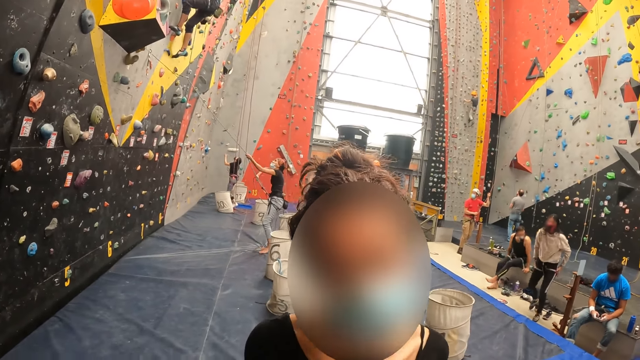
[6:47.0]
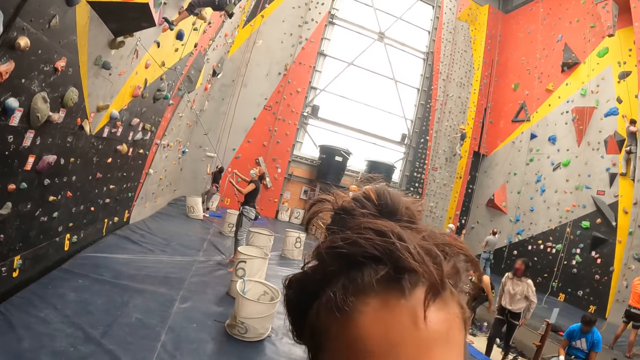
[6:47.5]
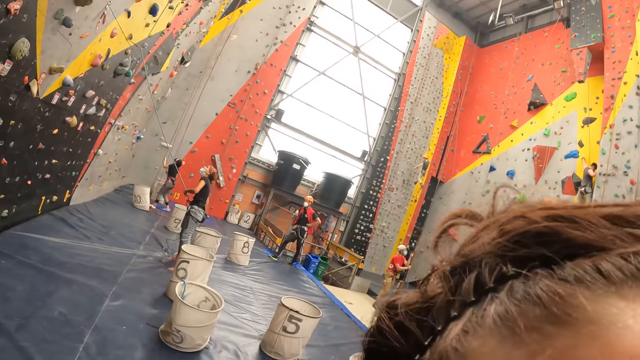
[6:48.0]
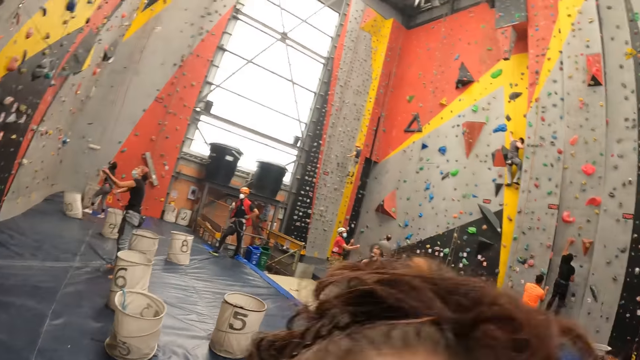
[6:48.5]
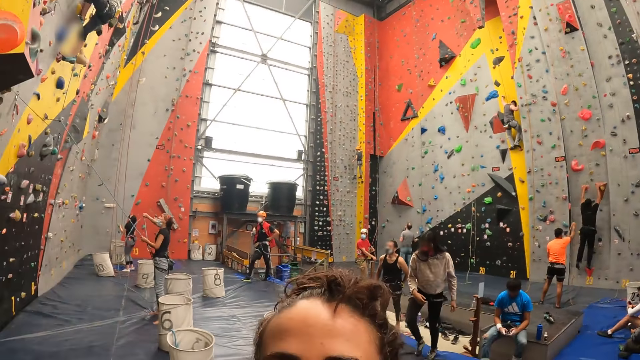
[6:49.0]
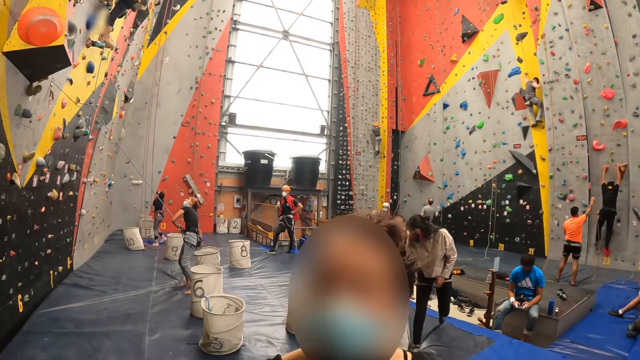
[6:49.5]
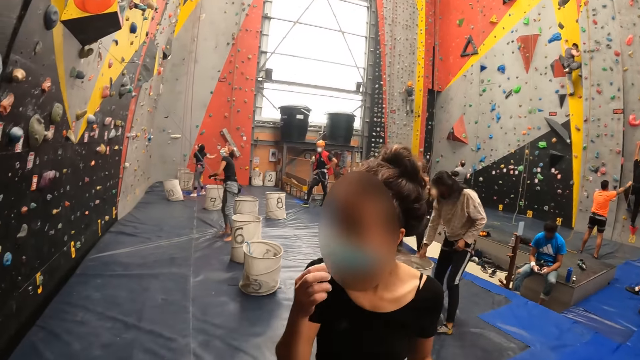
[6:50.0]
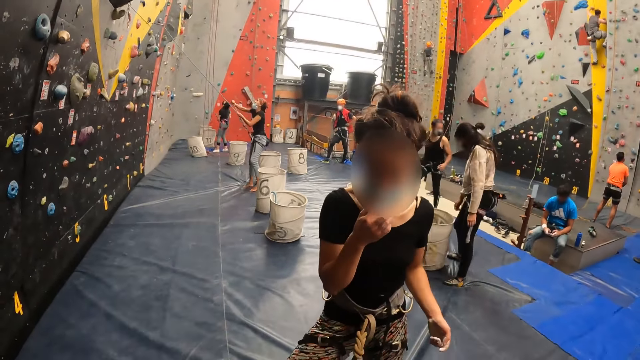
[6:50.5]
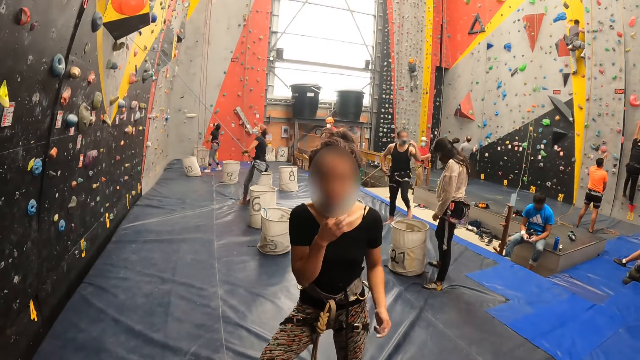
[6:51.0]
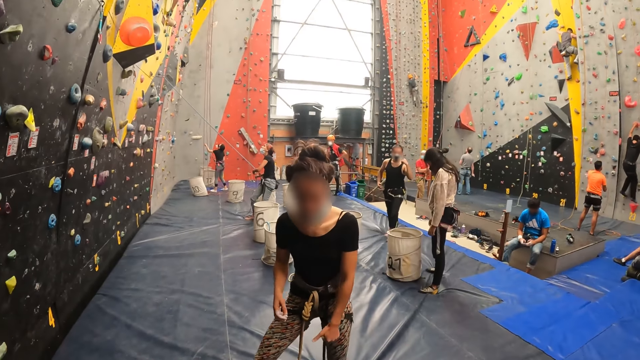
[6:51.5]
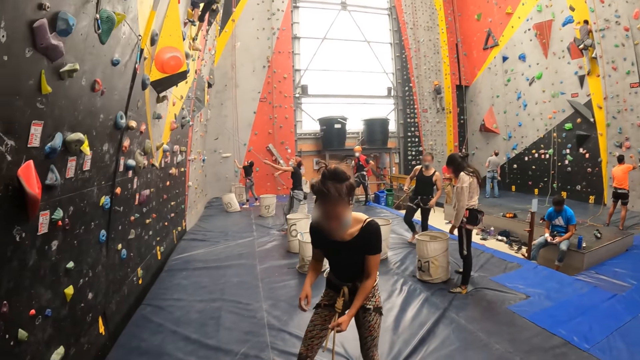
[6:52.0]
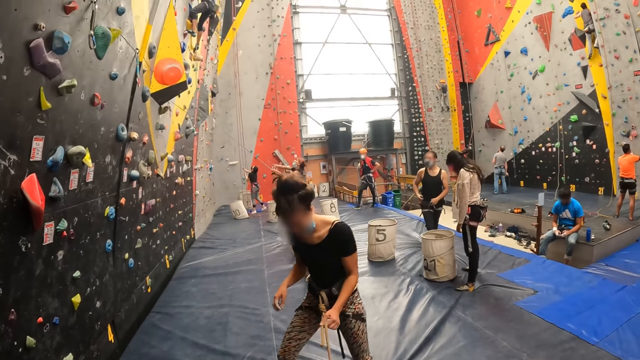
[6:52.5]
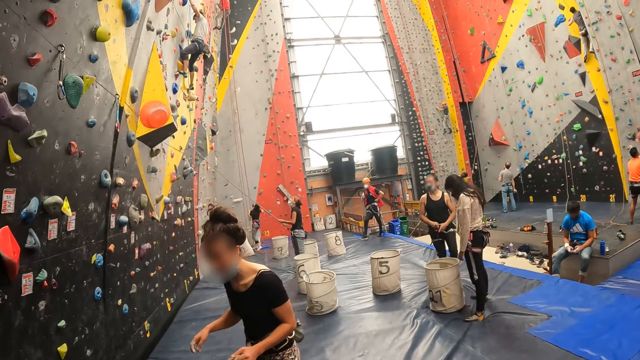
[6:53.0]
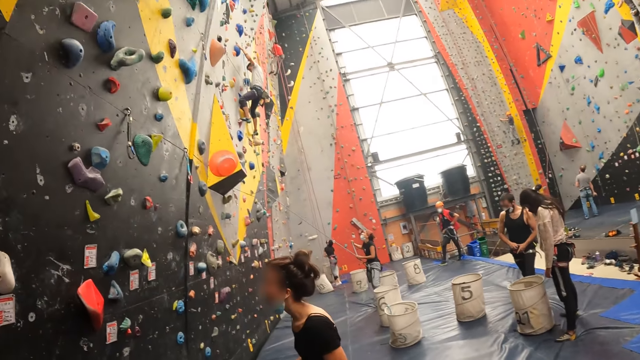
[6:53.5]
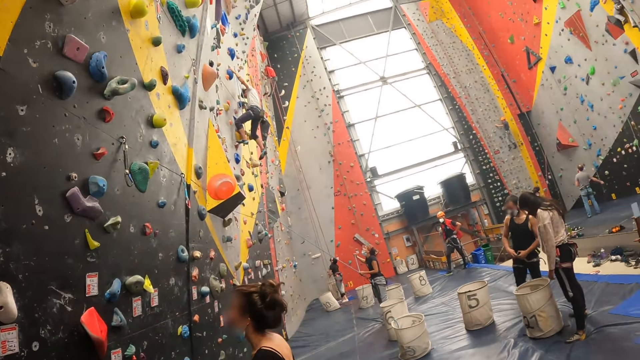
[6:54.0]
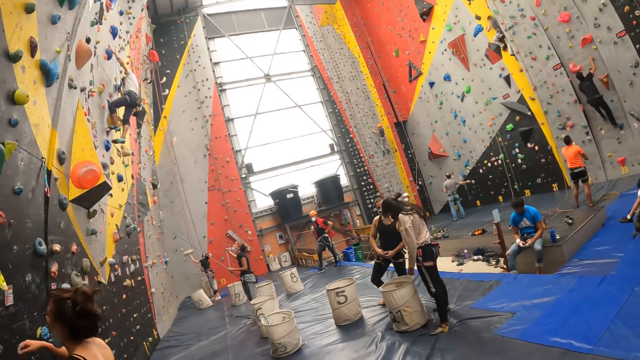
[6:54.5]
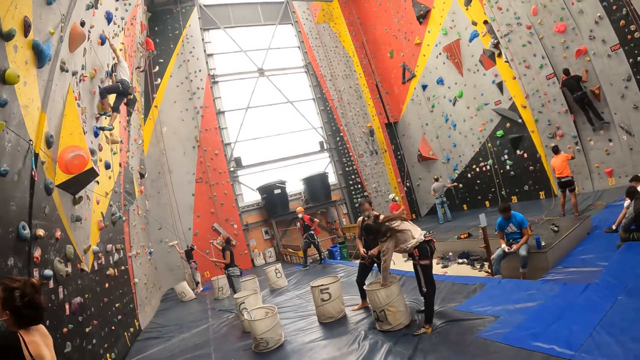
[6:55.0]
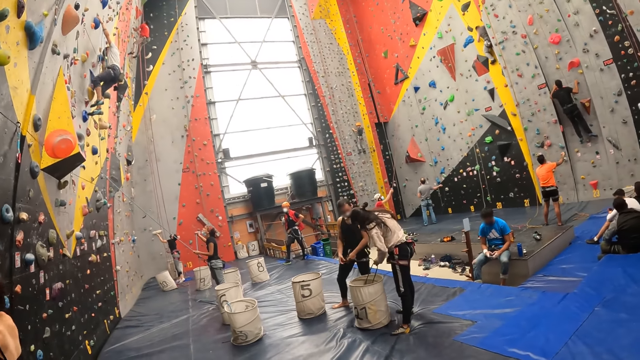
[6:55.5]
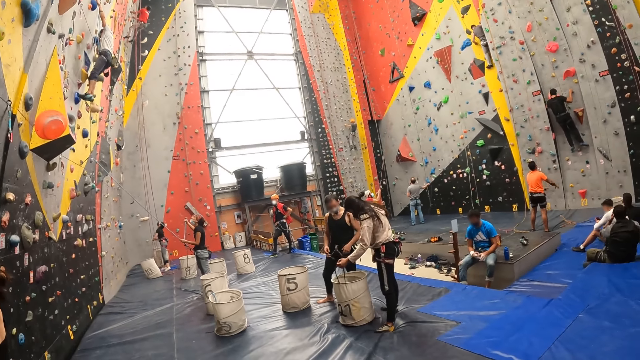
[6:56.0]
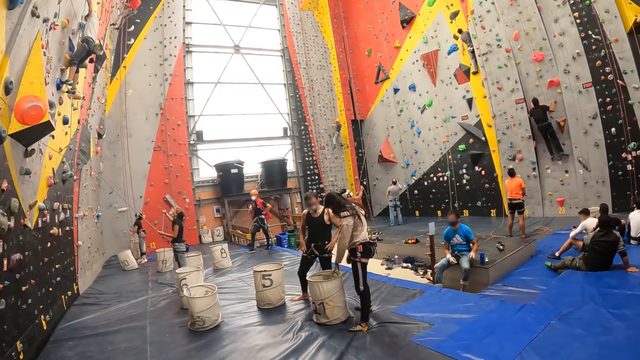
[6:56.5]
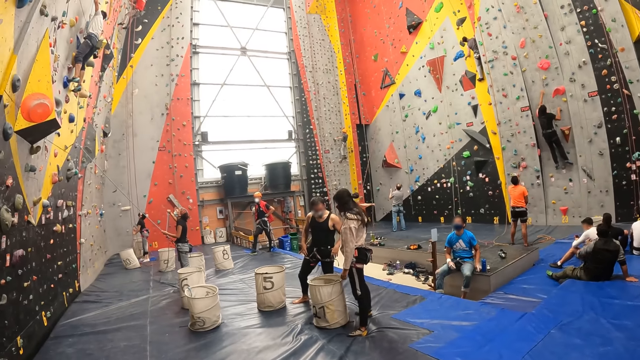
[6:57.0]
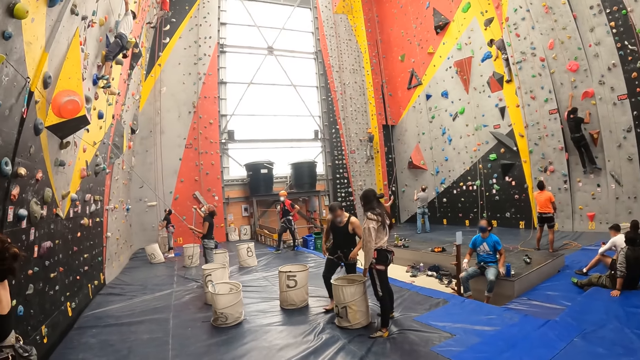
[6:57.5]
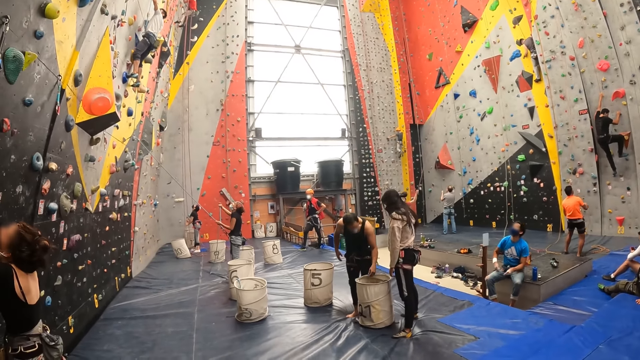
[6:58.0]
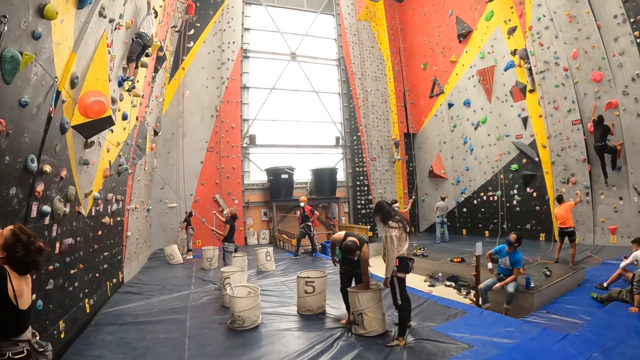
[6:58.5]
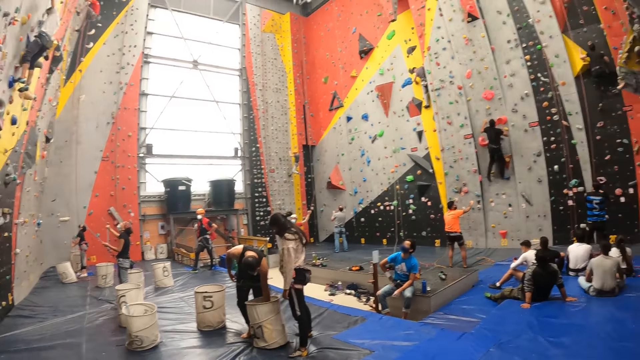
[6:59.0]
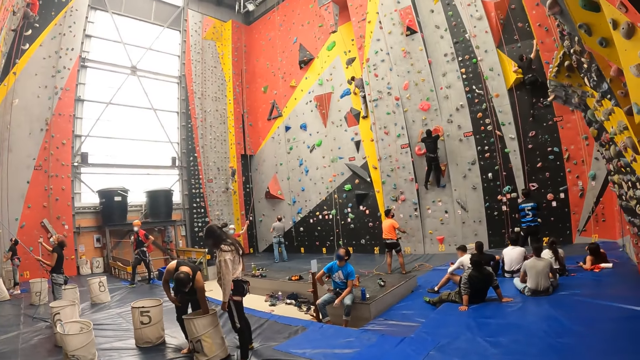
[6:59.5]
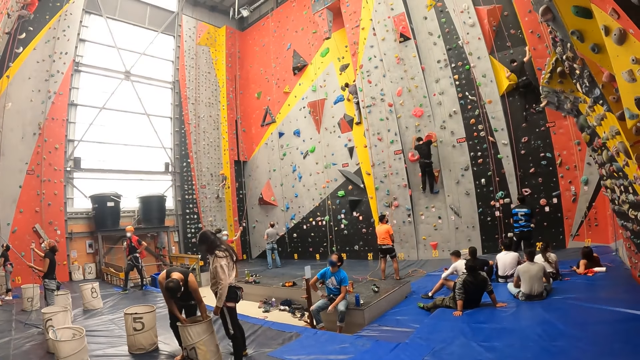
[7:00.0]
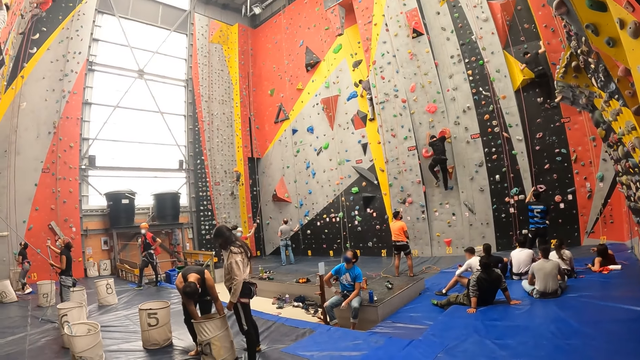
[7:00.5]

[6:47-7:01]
A lady walks around. A man walks around. Another lady adjusts a face mask. The other lady touches a rope. The other lady walks around. The man fastens the rope. The first lady picks up the rope. The other lady touches a climbing hold. The first lady drops the rope. The man picks up the rope.

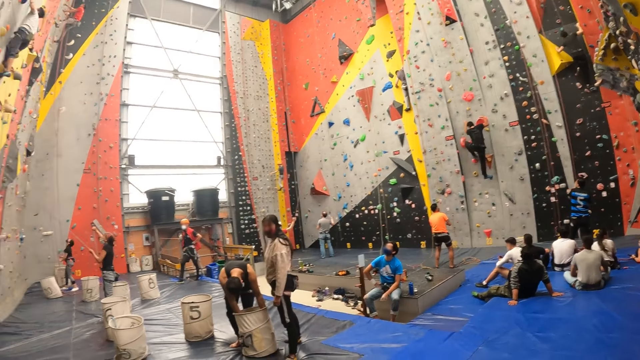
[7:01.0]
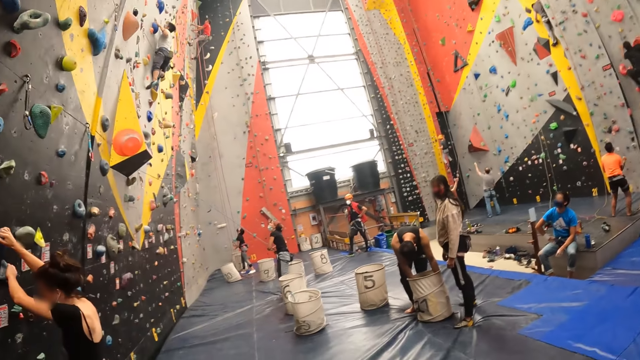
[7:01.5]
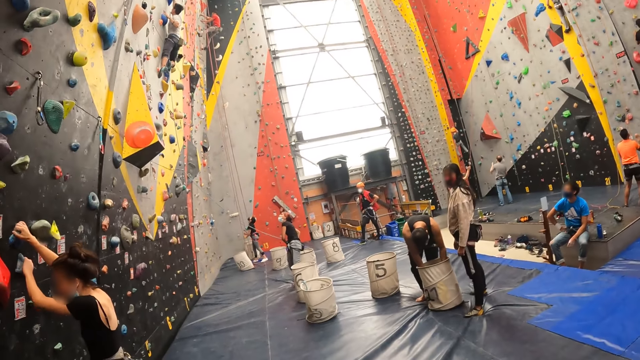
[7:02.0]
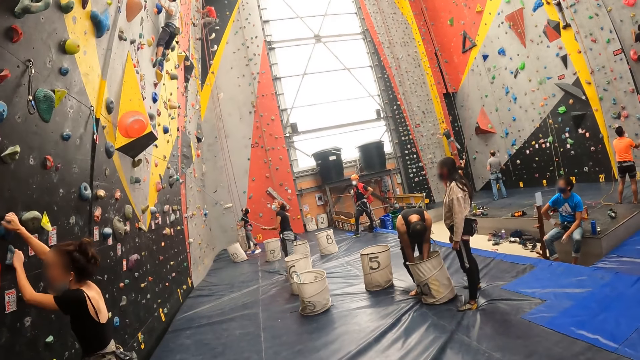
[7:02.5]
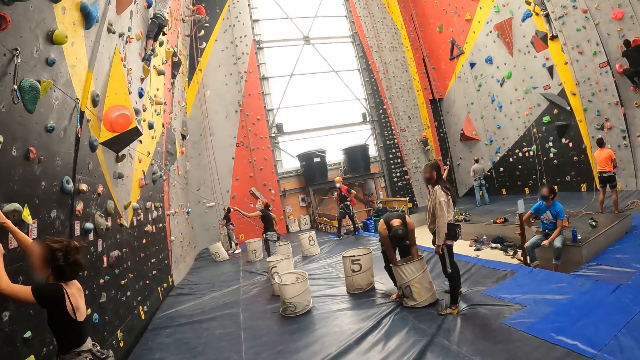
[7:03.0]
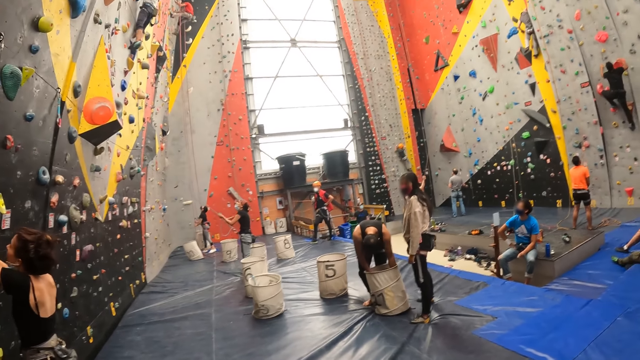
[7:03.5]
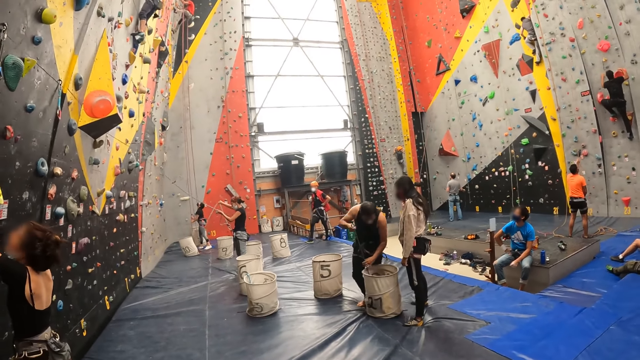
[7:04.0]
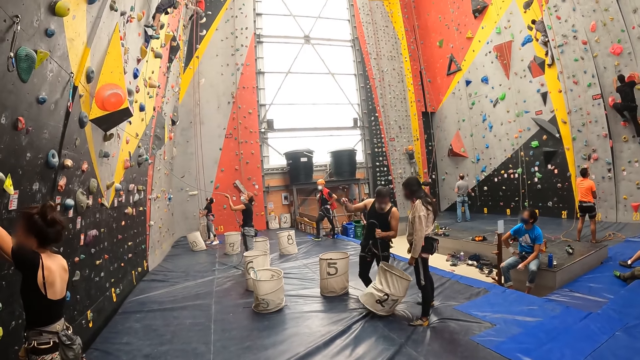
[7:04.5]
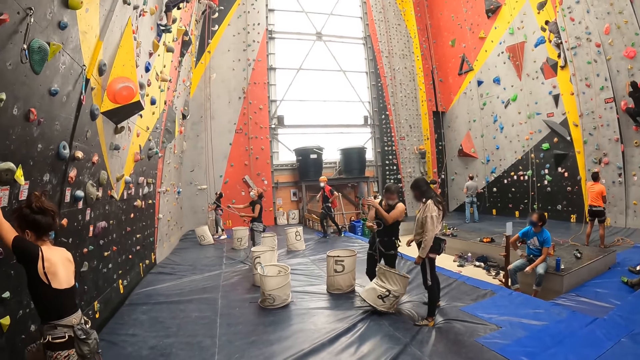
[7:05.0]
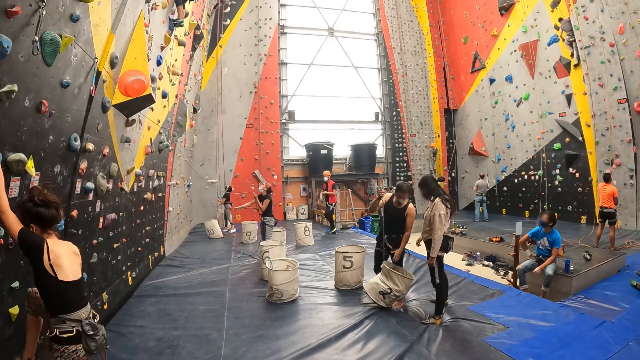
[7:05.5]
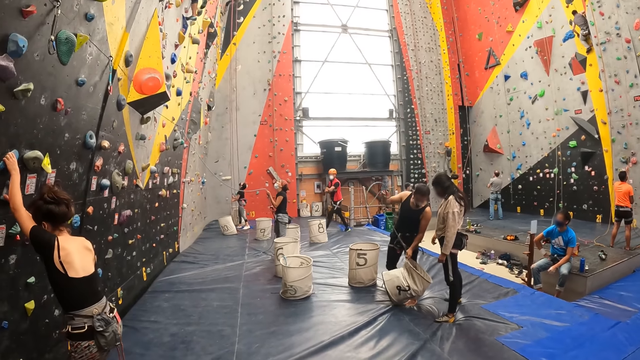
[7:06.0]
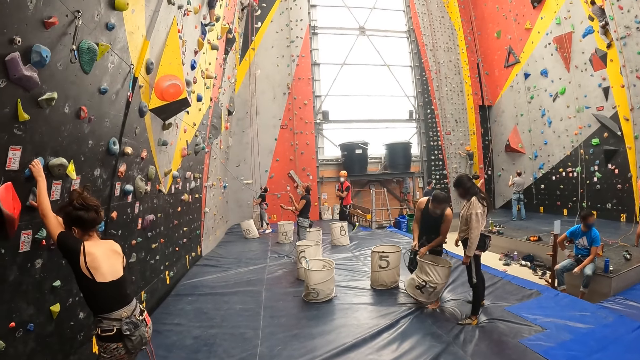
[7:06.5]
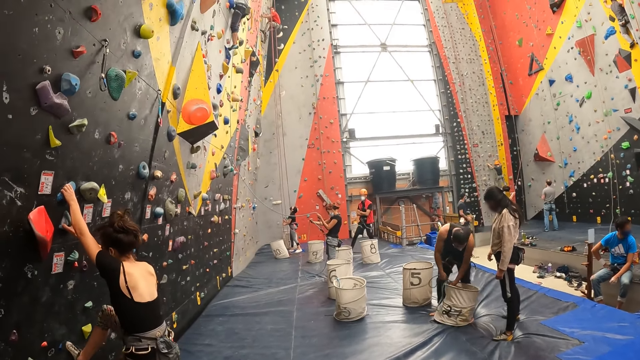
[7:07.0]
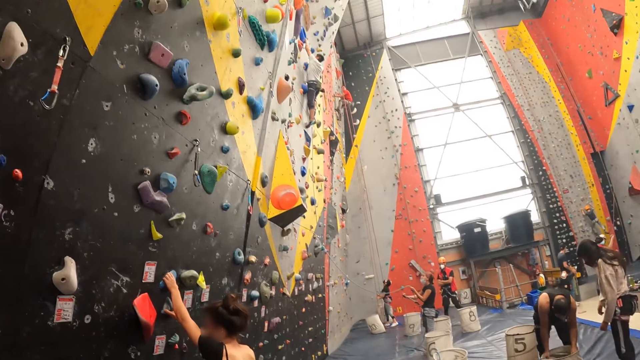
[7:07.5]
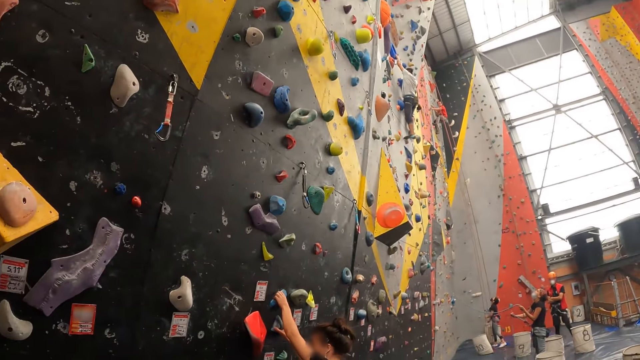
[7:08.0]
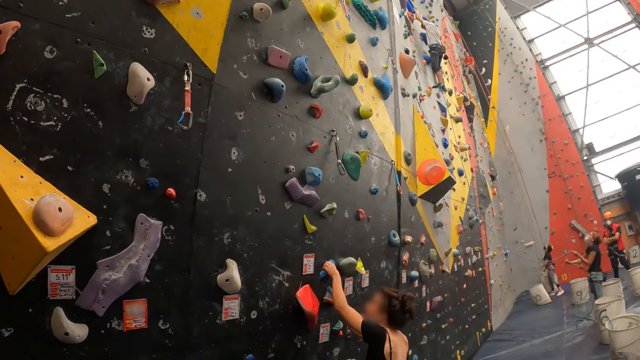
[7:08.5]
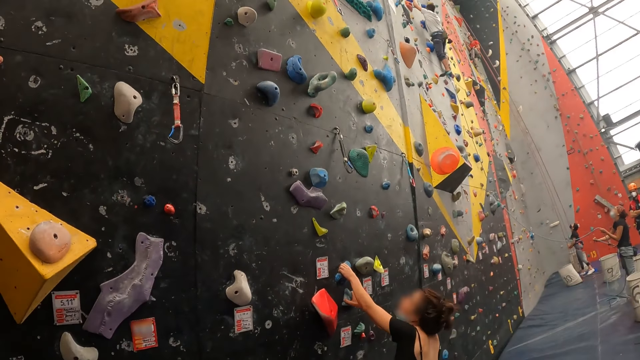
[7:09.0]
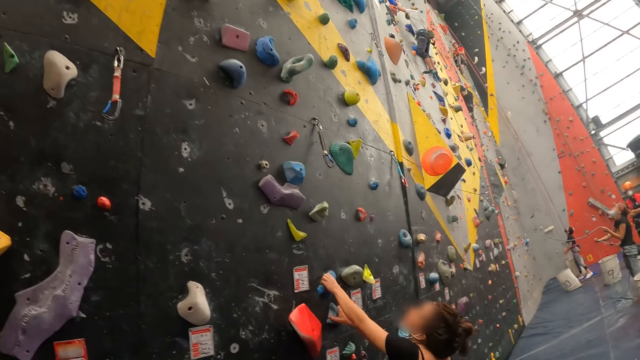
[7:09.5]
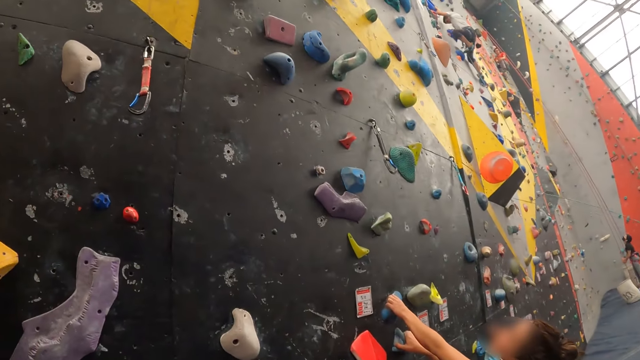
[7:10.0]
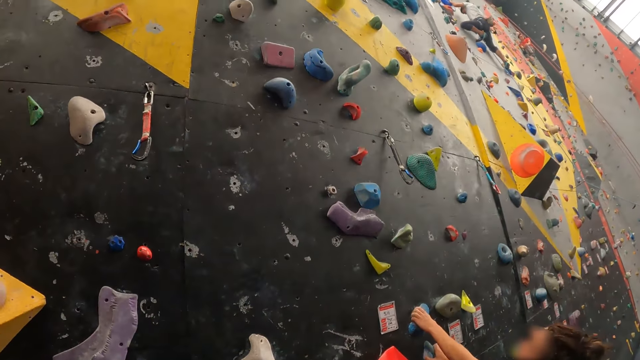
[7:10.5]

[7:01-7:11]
A lady climbs the wall. The camera wearer looks around. The lady climbs the wall.
